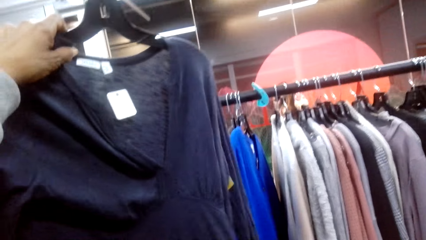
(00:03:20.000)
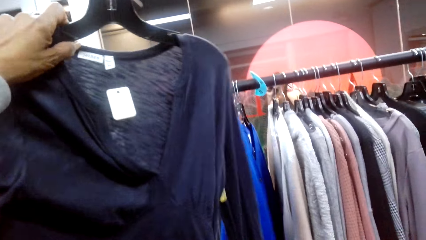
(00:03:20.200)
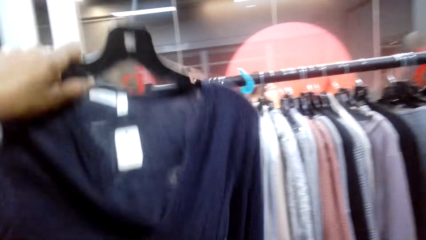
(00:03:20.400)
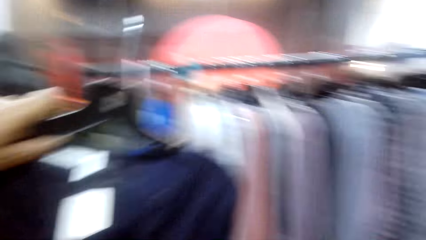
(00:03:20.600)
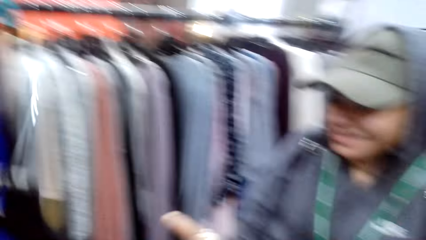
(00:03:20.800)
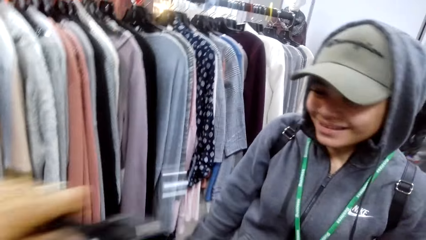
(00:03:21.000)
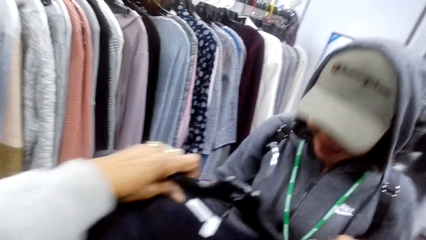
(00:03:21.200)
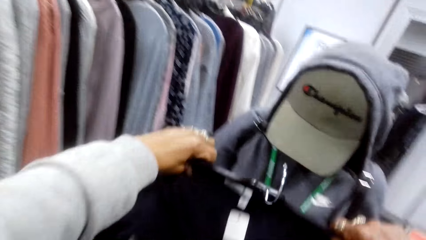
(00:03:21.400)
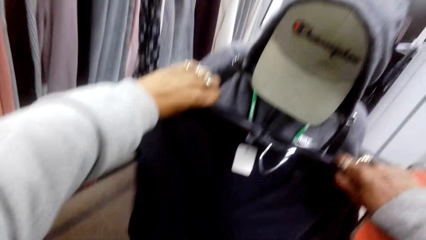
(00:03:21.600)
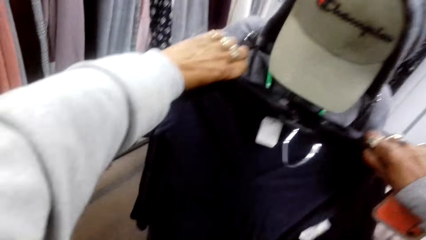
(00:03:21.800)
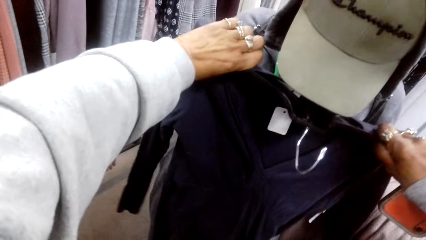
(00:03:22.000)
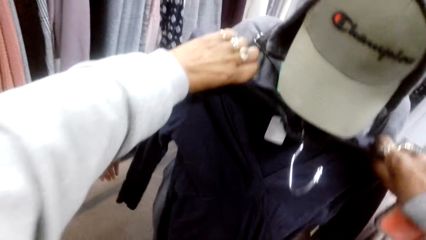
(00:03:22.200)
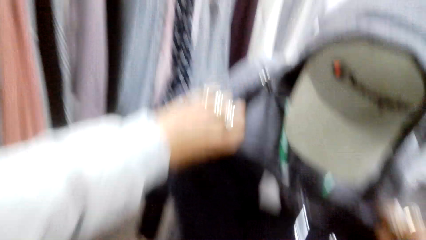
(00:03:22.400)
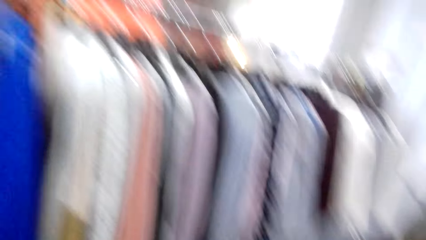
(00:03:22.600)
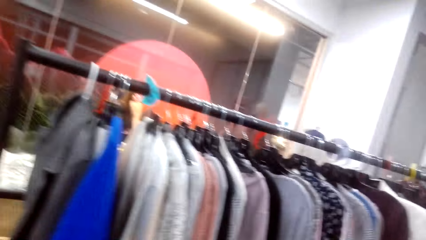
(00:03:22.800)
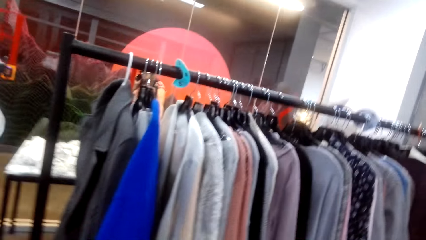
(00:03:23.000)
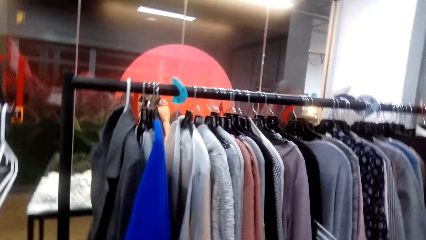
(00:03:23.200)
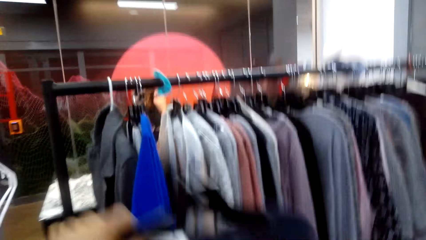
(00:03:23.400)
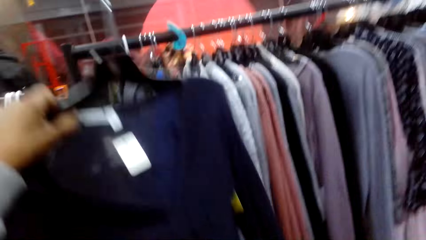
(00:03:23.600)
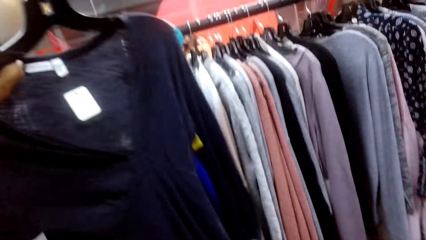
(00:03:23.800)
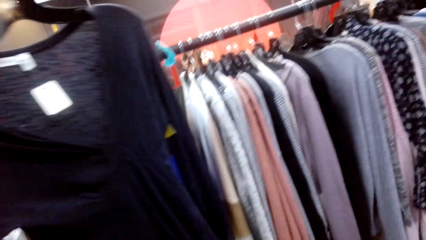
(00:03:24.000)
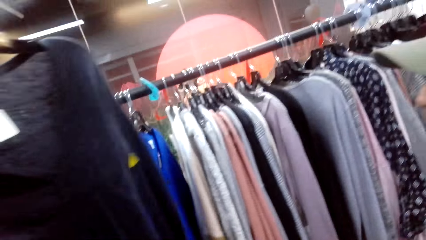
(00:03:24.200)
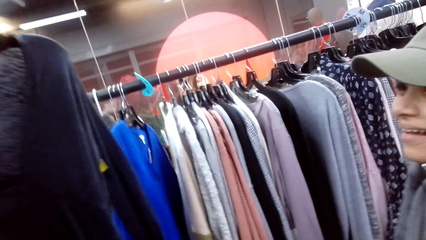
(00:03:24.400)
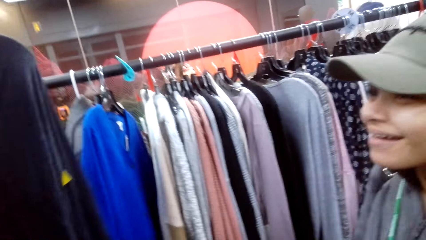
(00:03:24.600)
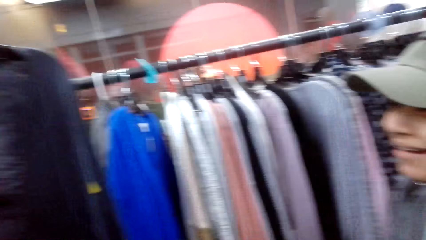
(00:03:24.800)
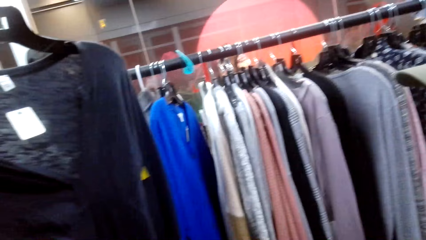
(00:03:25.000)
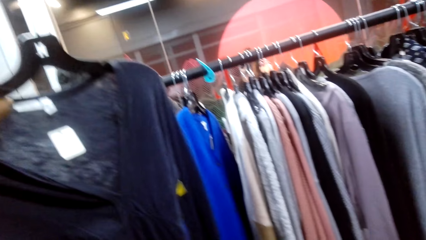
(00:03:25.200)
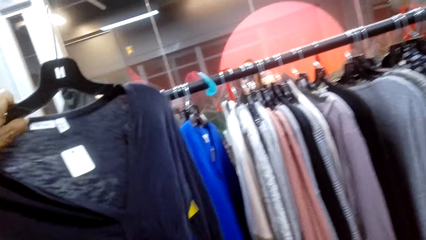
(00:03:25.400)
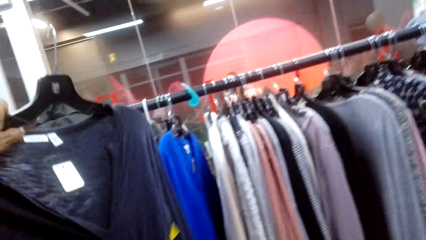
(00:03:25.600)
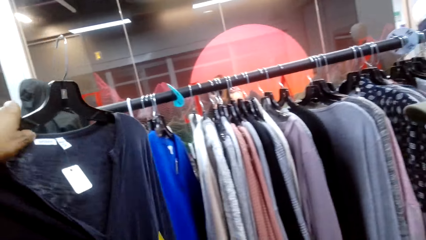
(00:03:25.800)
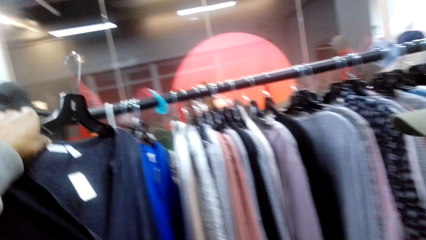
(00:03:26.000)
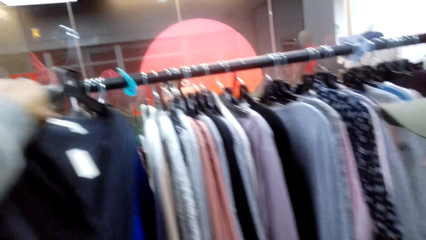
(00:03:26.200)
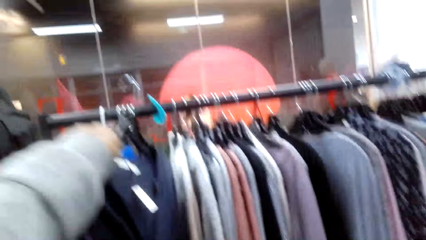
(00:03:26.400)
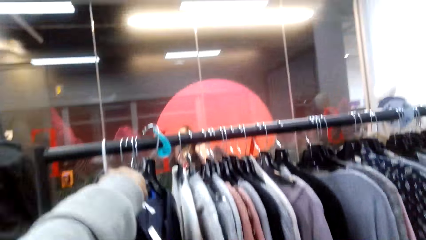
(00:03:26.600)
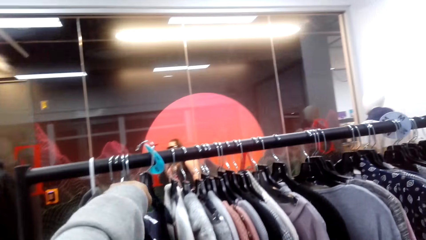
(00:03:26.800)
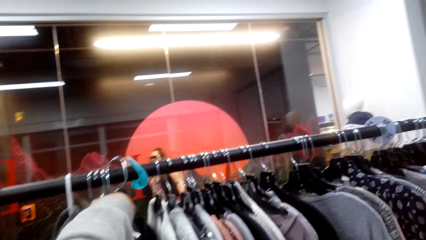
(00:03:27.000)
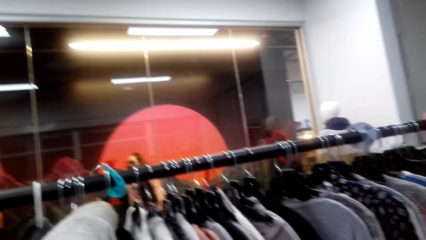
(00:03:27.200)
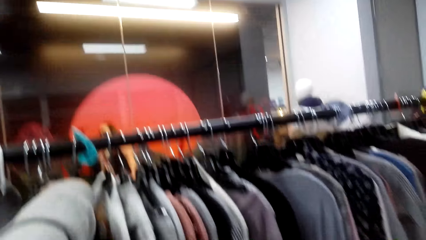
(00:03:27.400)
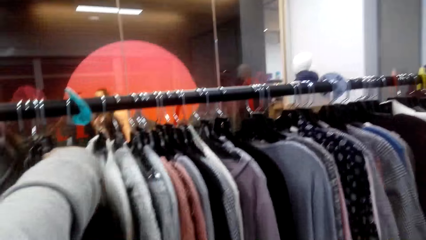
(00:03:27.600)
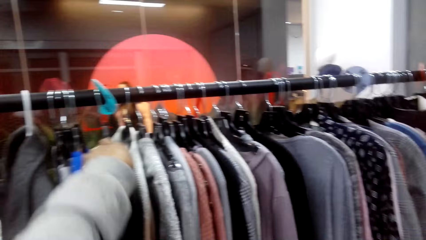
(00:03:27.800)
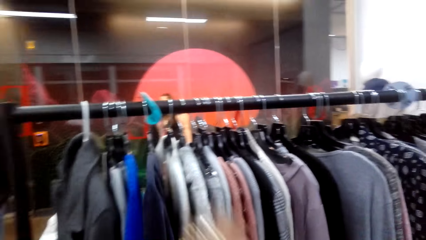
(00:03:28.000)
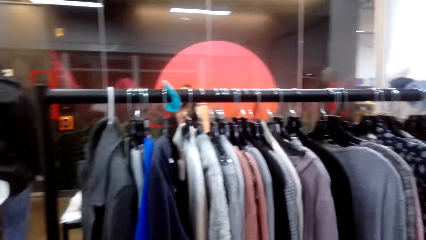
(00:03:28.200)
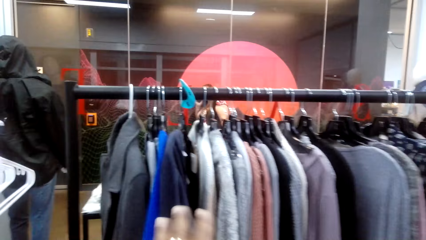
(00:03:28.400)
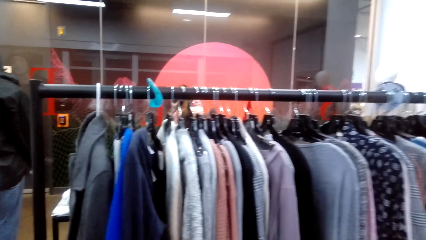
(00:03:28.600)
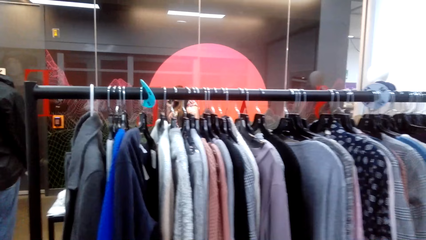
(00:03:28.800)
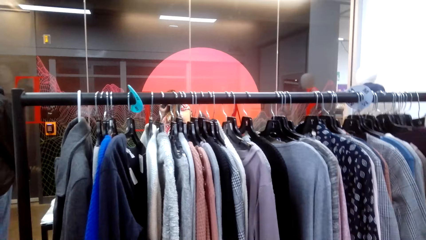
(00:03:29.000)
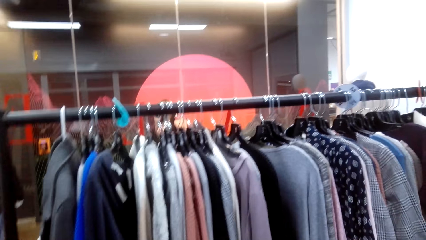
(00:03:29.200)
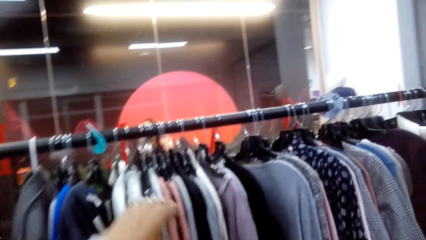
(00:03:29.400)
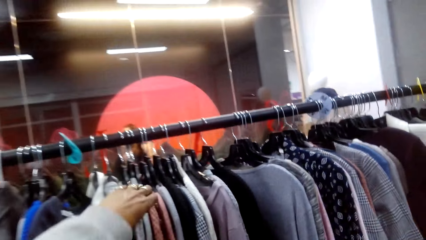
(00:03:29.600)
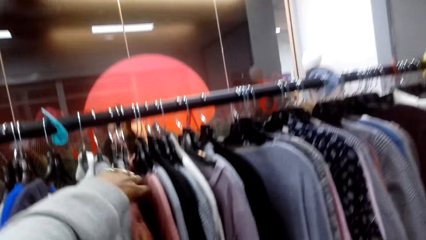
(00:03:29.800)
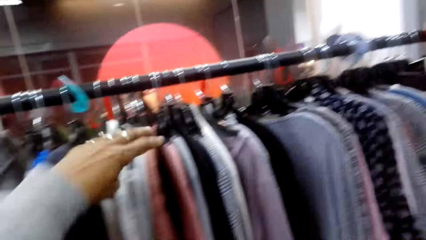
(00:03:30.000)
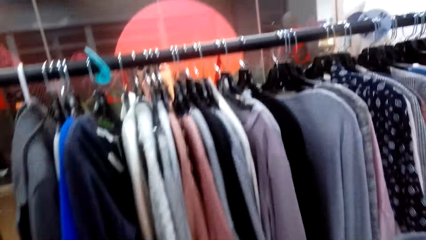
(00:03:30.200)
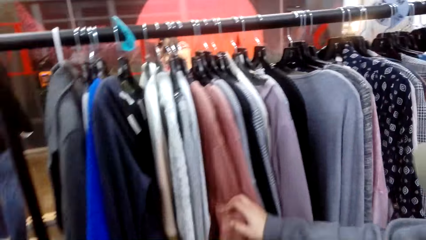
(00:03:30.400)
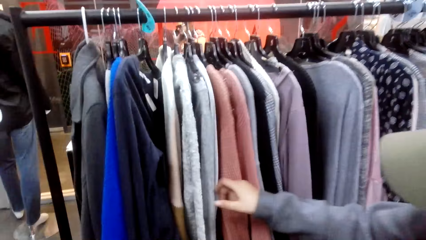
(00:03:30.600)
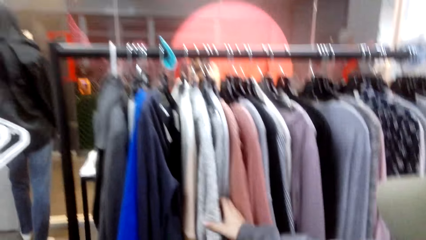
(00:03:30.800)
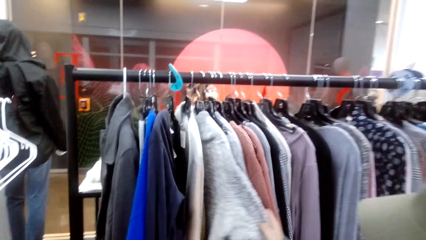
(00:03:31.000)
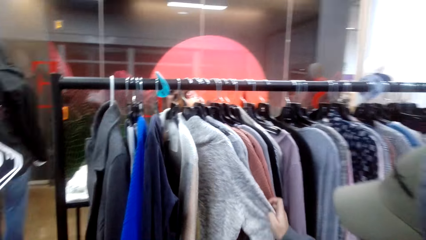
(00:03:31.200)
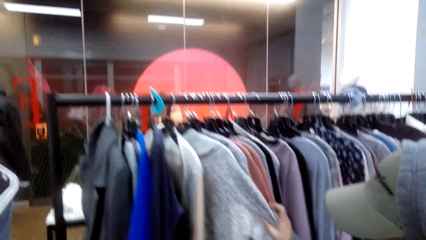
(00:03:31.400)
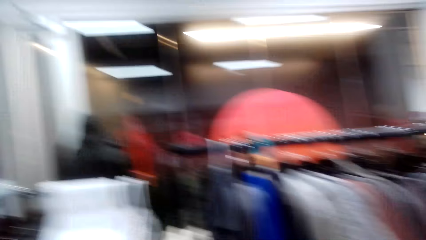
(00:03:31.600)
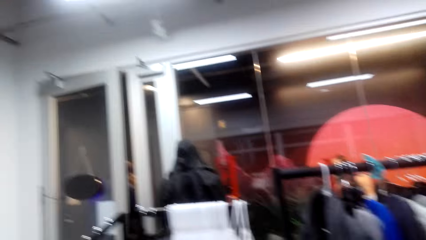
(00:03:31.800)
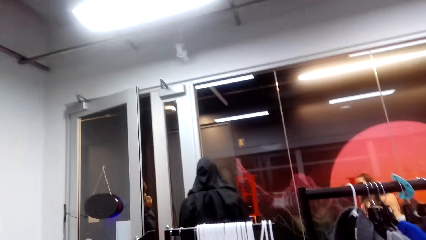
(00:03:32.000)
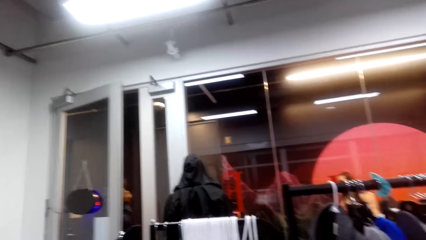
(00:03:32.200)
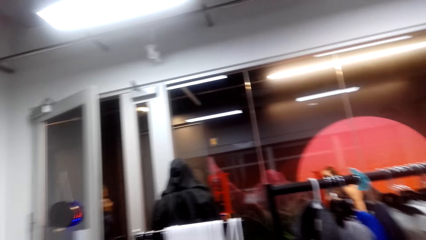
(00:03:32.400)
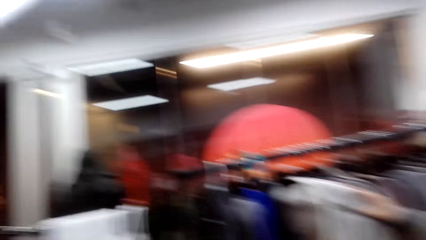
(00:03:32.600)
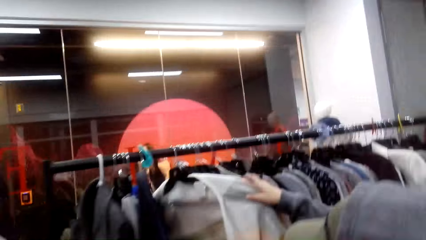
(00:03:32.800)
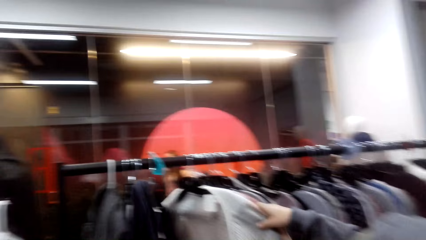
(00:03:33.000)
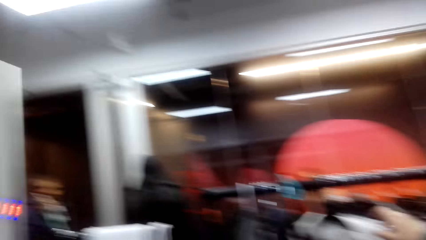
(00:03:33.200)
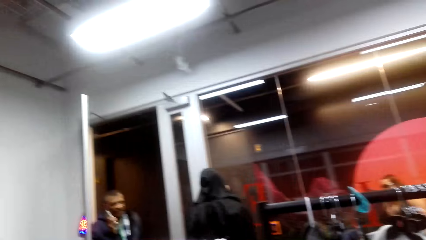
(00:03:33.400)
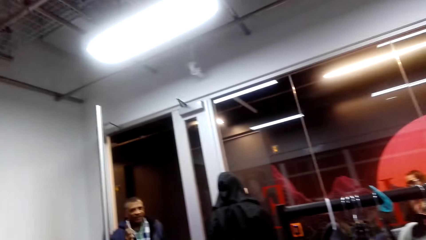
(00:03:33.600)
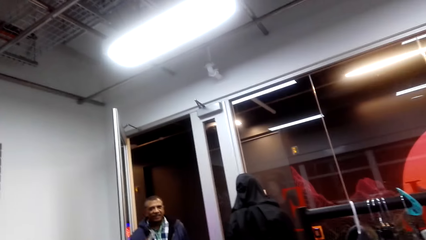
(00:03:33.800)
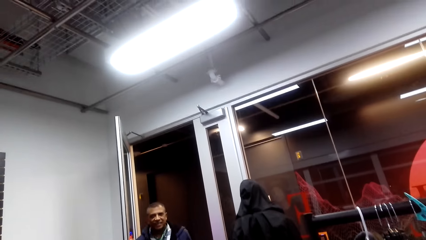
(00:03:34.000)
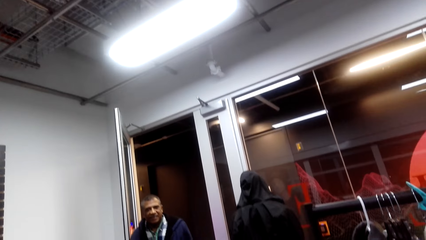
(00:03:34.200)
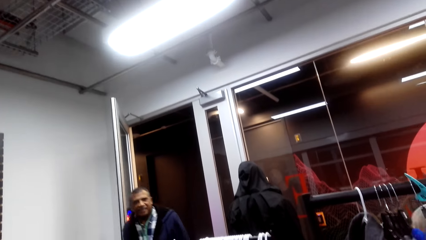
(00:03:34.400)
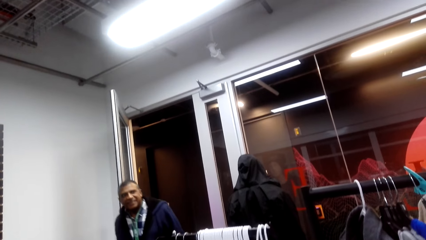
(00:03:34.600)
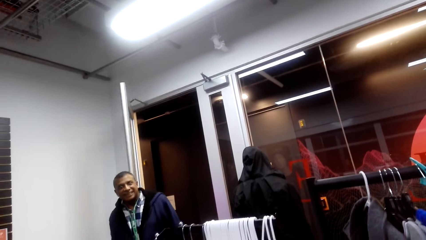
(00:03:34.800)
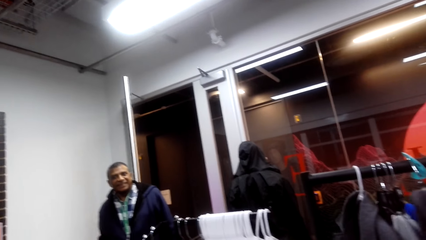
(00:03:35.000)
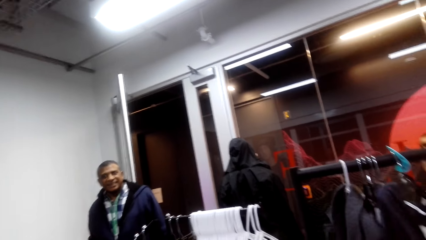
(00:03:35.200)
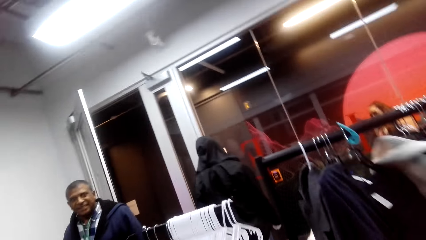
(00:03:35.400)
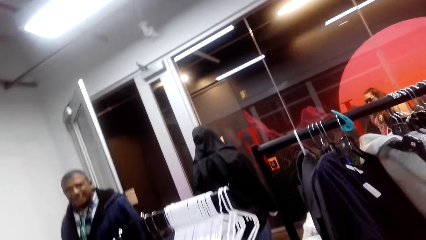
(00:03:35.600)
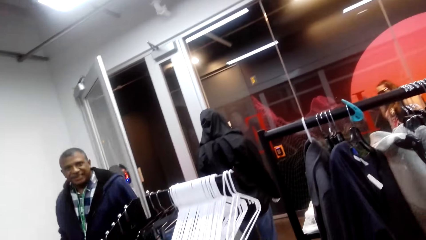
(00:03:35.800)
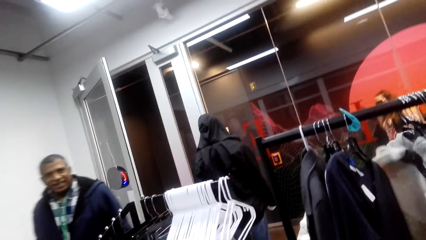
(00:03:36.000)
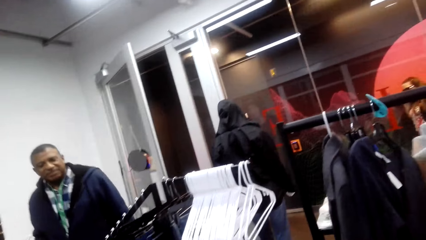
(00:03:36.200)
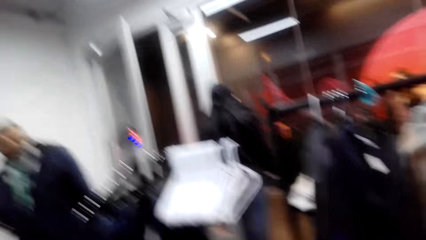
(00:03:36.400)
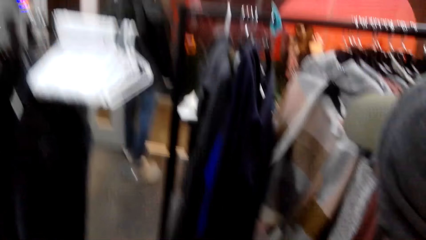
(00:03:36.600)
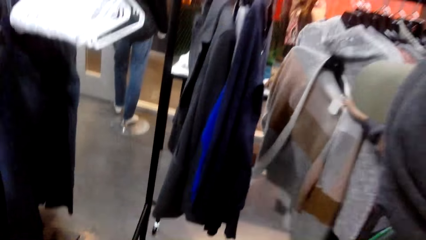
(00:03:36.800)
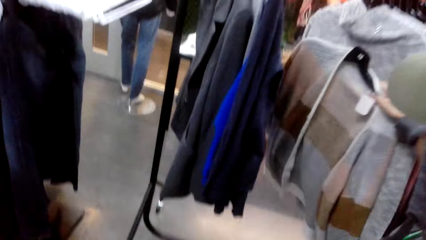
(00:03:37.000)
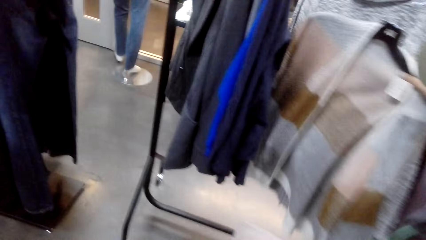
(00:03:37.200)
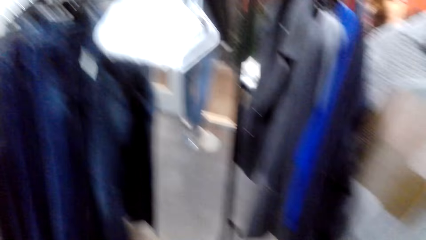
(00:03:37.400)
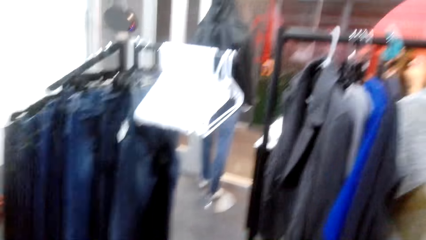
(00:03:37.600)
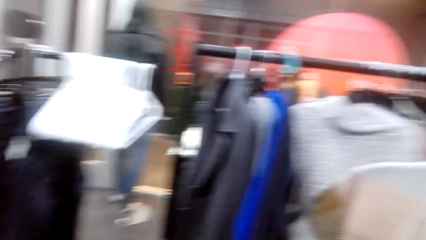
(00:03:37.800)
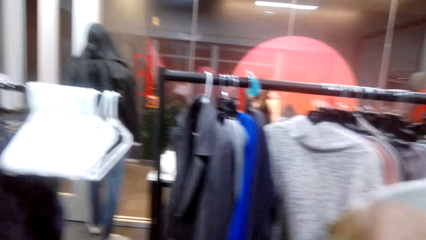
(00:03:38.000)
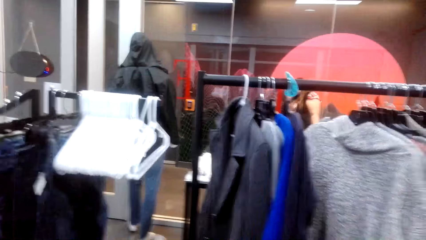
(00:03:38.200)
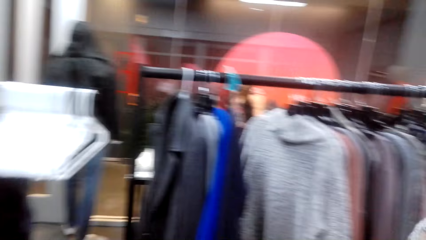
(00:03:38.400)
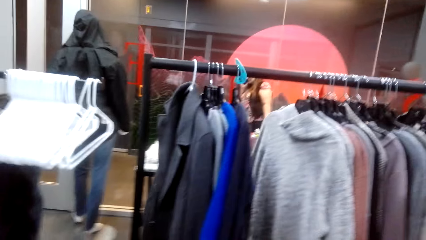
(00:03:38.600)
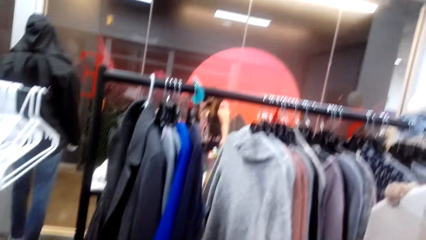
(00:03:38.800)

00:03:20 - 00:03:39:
The camera wearer puts the sweater or top on a person. They lift up the sweater and hang the top on the hanger stand. They check clothes on the clothes rack. The person touches the tops and checks clothes on the clothes rack. The camera wearer looks at the door. A man walks into the clothes store. The camera wearer talks to another person. The other person talks to the camera wearer.
